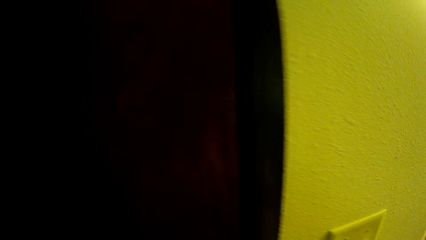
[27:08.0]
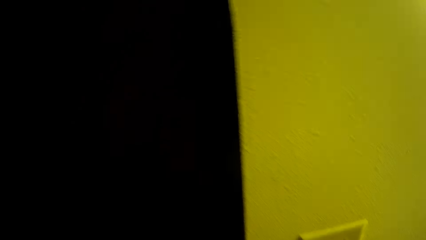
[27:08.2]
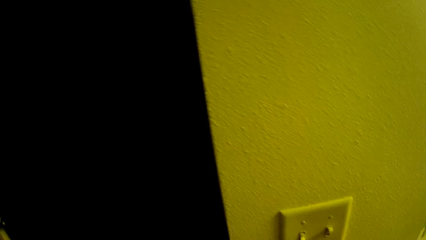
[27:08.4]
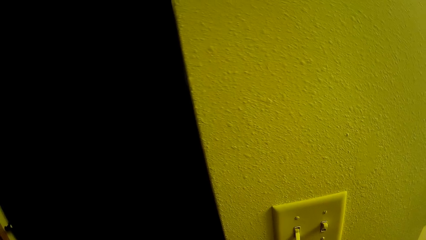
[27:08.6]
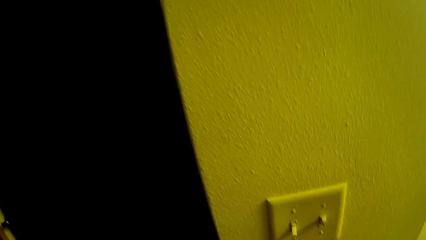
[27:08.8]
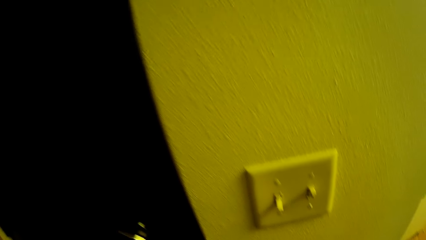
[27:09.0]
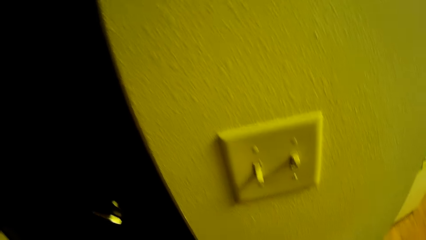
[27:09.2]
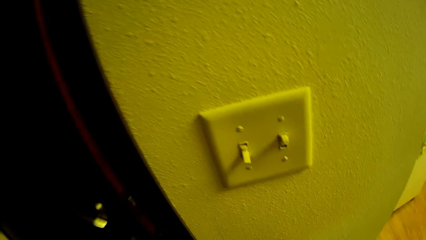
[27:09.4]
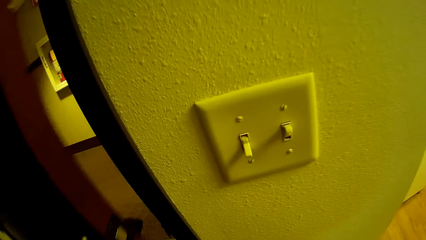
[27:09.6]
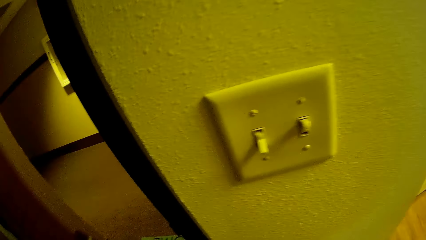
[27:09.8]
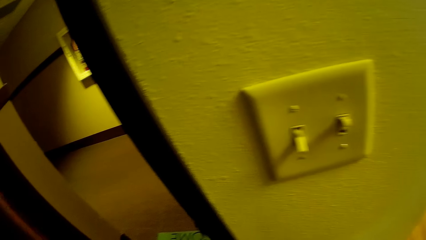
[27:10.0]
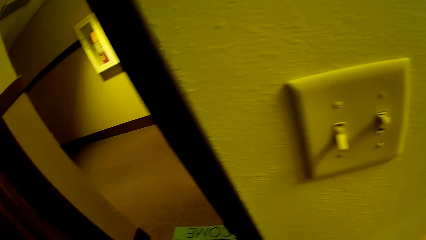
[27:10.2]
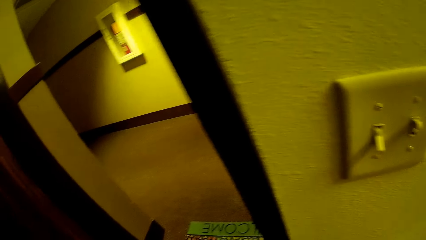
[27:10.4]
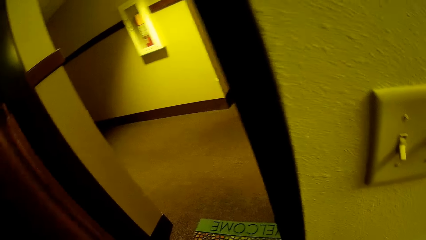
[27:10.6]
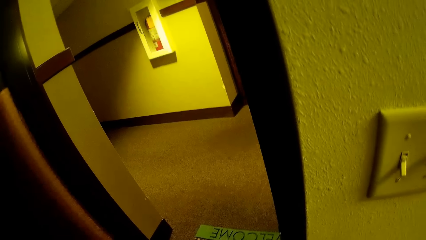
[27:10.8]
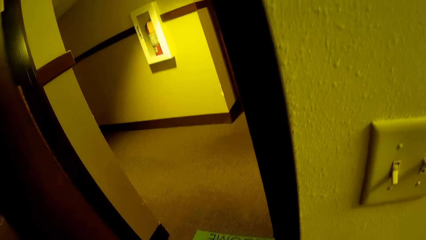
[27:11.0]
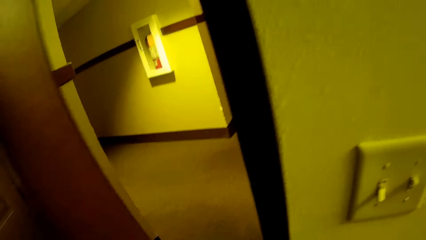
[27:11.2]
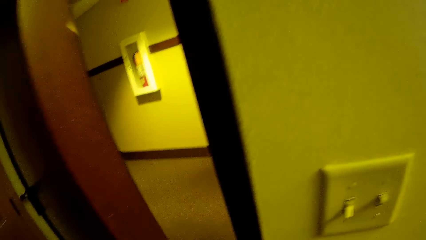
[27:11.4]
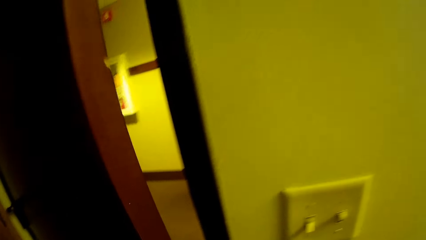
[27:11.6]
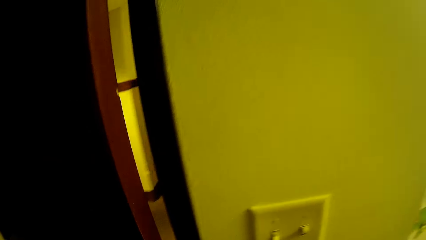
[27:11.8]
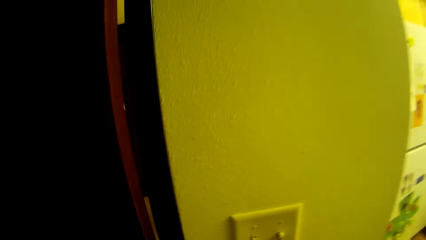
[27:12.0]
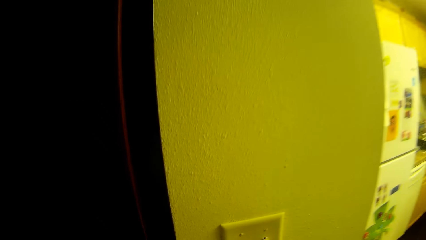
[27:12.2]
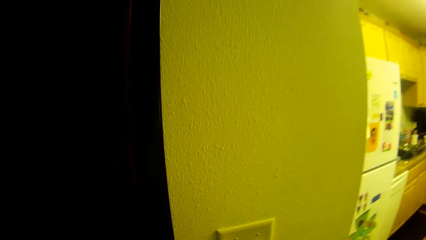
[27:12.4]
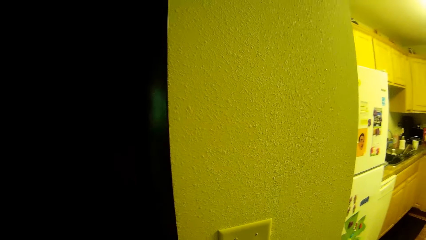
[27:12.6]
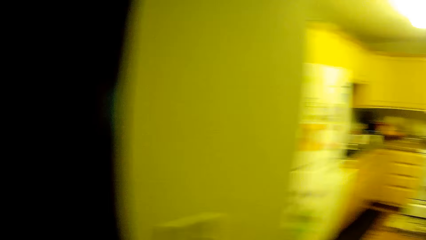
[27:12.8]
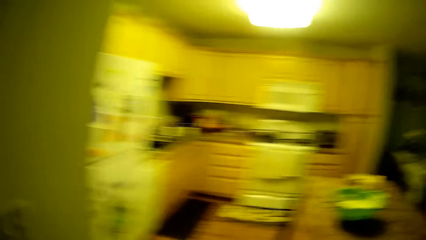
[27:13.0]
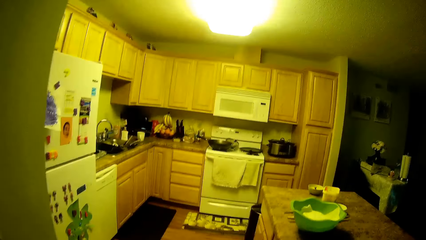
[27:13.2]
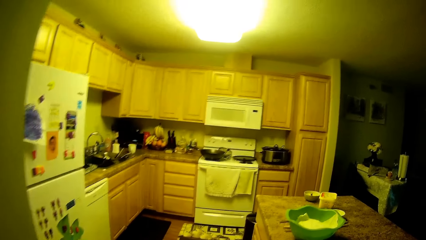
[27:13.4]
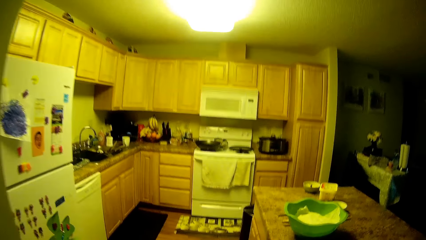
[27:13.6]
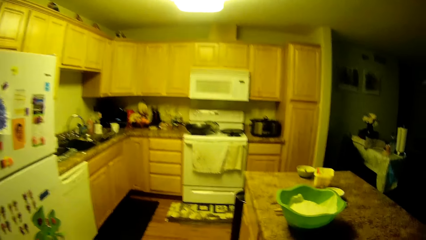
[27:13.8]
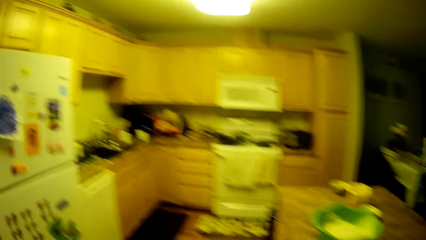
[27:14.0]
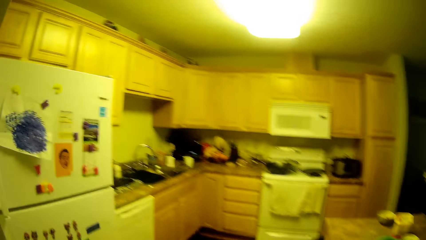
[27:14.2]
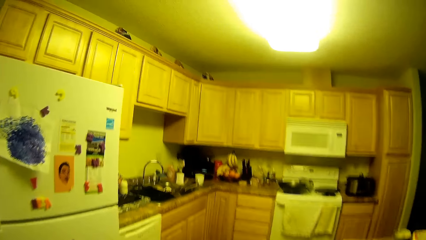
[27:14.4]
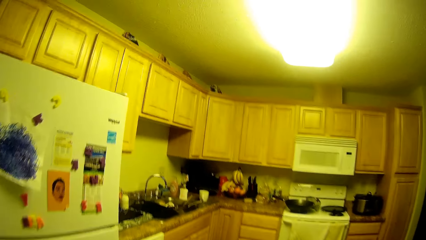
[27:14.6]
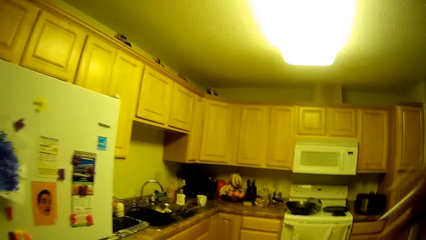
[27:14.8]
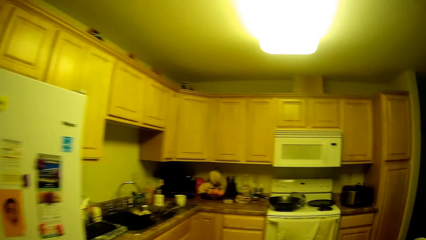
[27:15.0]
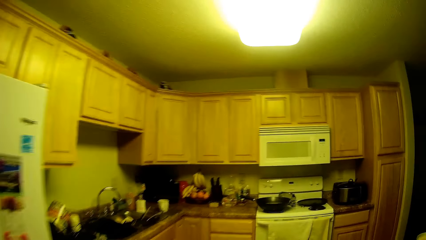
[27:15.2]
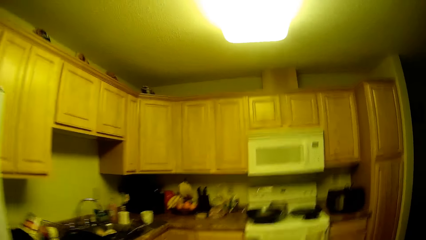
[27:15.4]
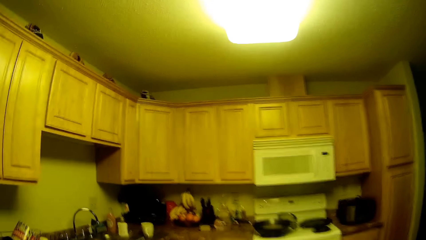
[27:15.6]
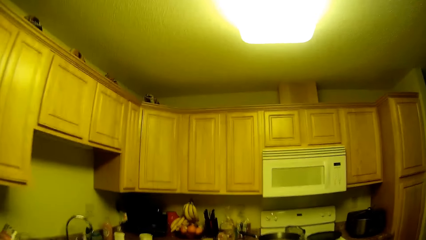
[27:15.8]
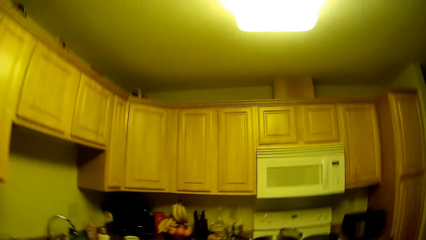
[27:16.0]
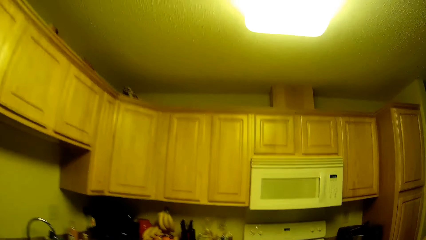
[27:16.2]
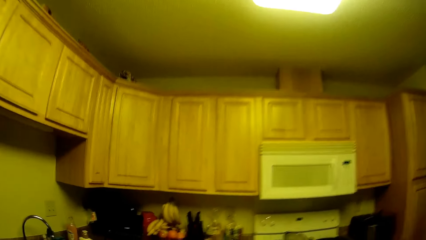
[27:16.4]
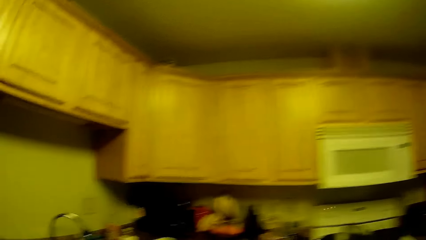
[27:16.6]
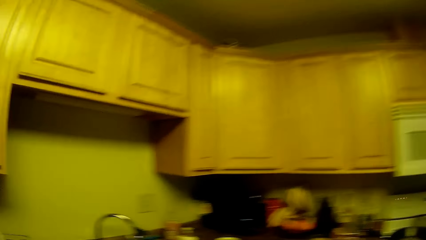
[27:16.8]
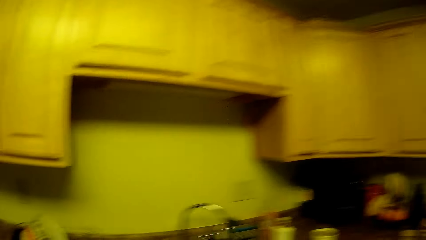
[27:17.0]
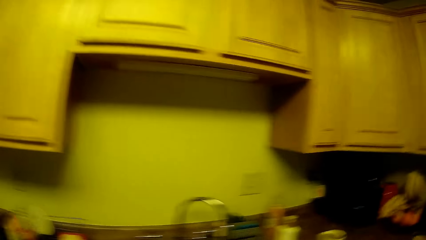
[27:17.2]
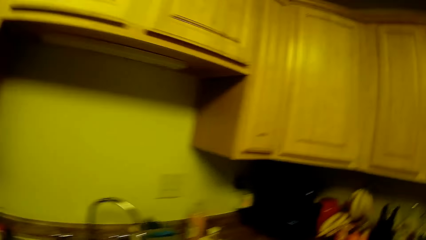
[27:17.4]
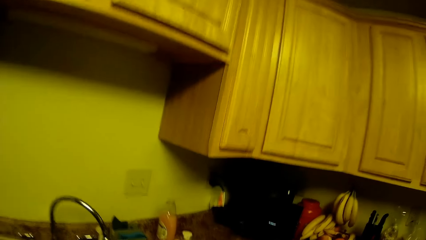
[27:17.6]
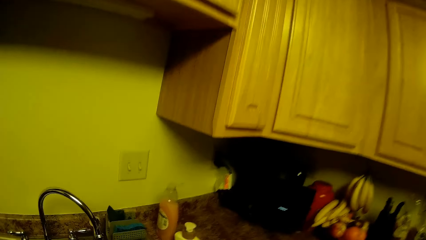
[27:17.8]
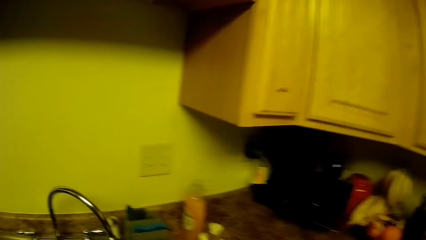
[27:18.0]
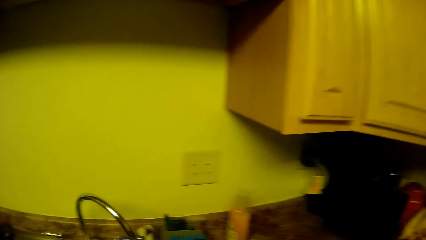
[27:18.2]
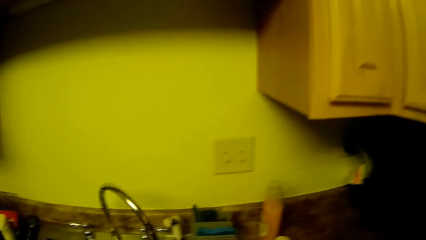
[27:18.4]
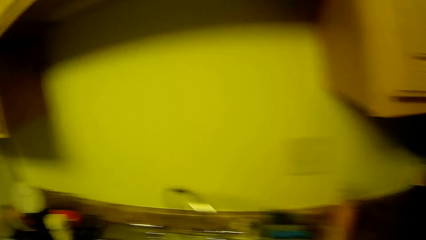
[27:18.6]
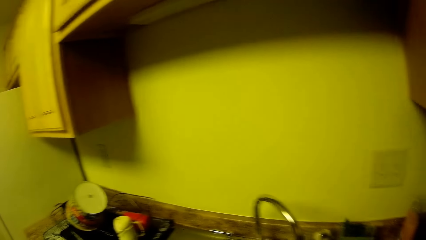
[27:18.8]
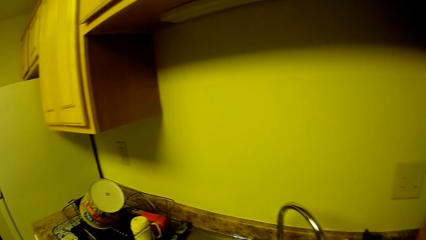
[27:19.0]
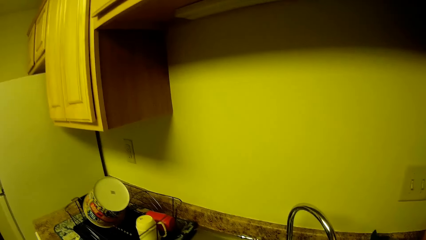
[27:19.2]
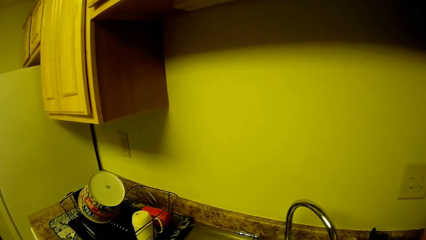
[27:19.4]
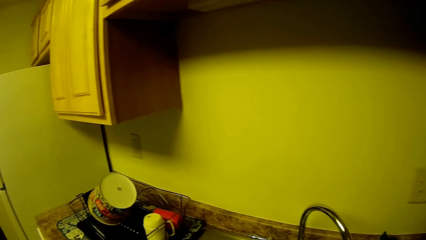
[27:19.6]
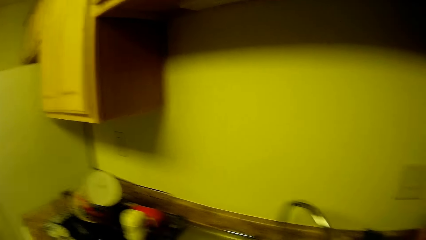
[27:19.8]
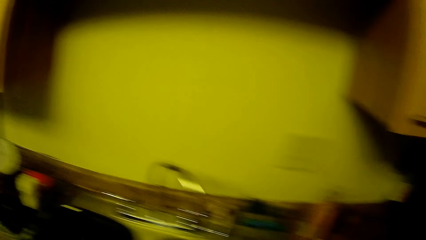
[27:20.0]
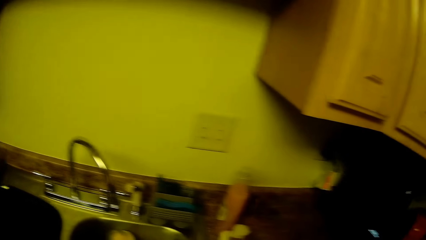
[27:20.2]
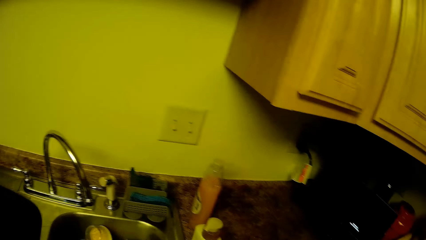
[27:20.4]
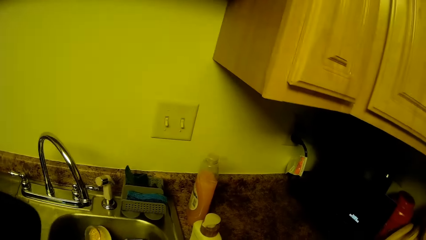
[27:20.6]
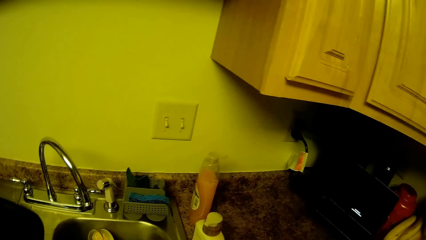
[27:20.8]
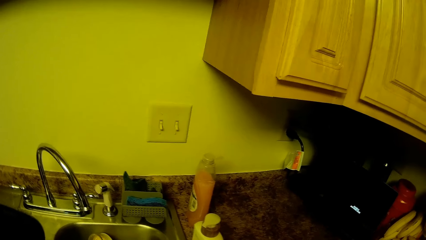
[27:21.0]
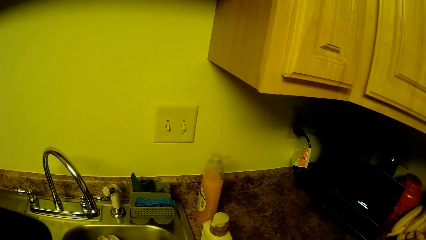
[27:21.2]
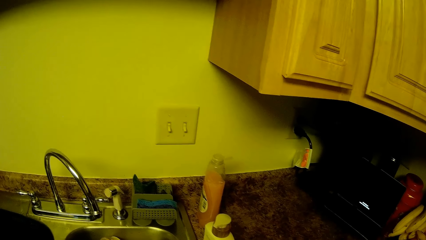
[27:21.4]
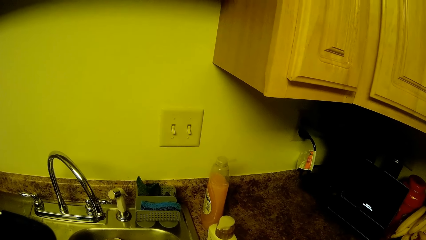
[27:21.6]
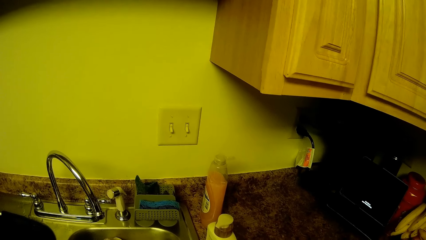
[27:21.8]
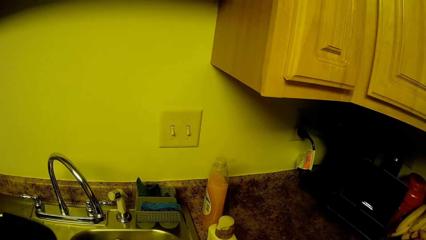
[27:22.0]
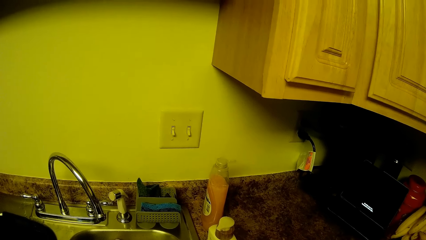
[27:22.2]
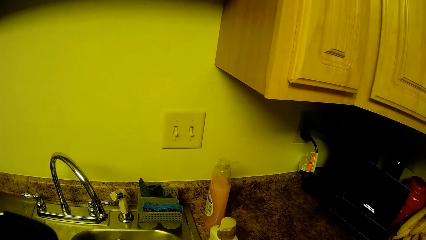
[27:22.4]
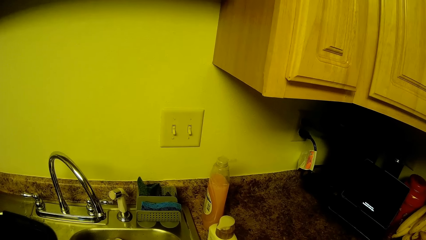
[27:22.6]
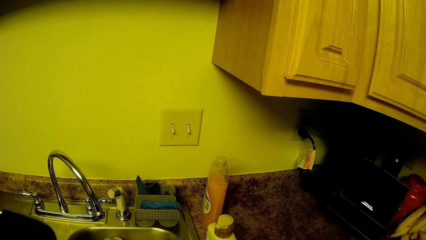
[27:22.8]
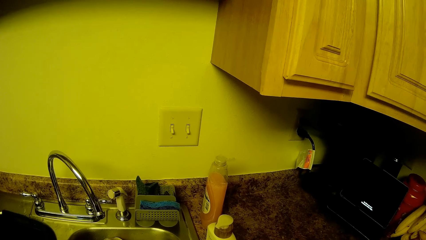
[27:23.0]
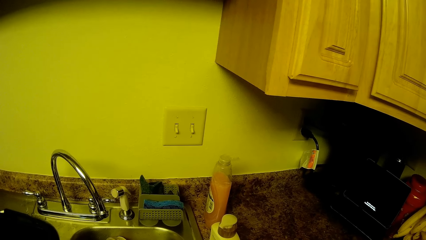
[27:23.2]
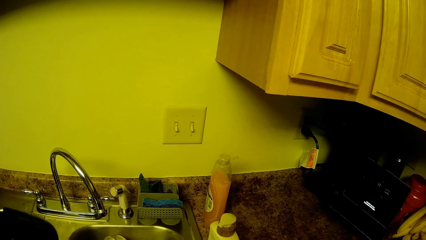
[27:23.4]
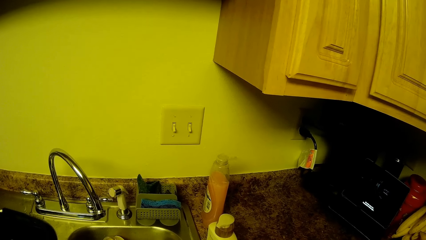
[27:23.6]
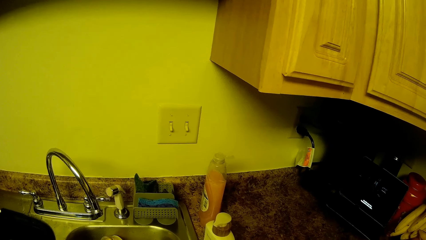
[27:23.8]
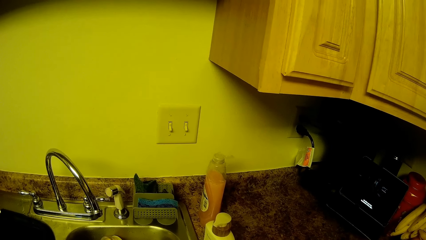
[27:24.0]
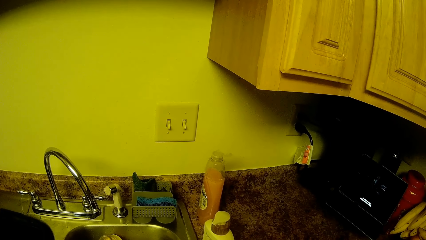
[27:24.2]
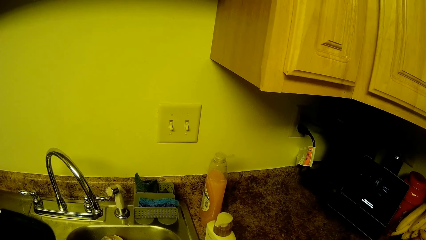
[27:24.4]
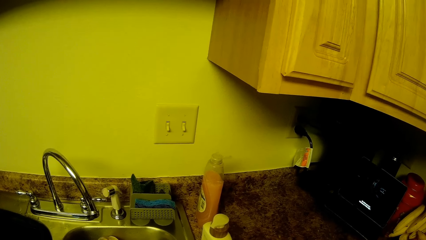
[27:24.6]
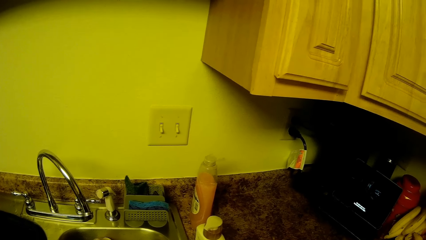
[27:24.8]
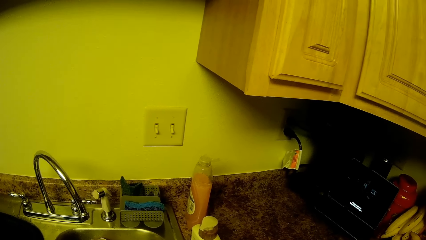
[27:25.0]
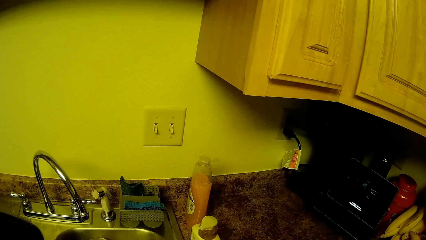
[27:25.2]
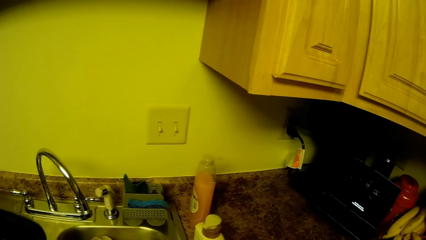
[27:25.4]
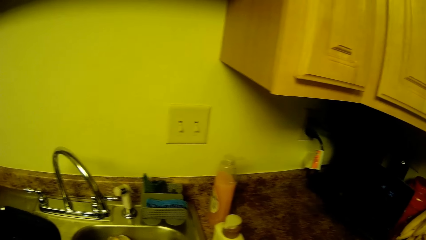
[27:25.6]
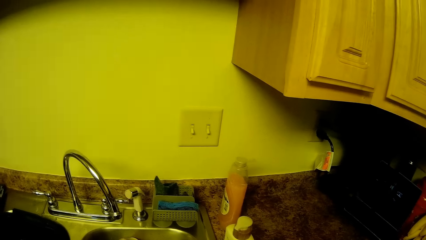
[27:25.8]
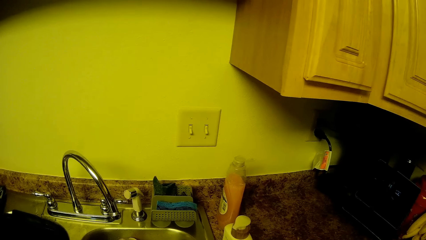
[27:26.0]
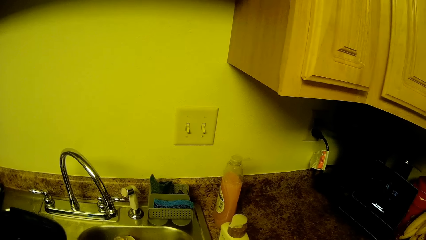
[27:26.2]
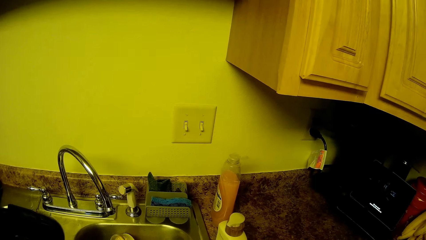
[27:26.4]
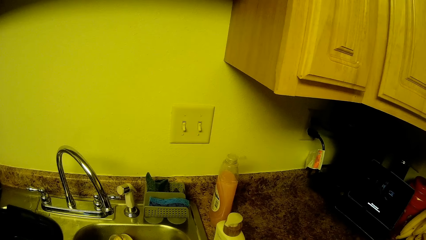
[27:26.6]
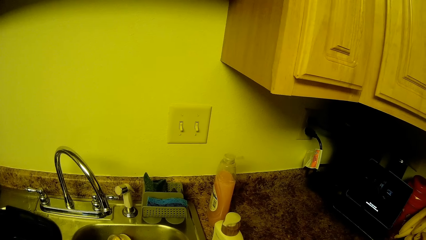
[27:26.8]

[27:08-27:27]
The camera wearer opens the door. They close the door.
